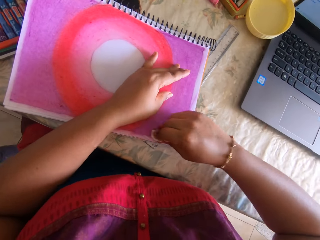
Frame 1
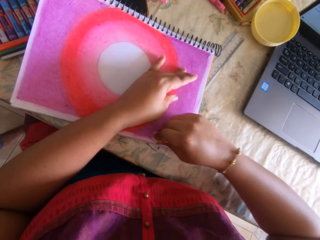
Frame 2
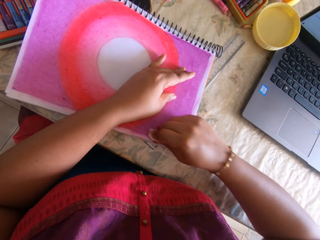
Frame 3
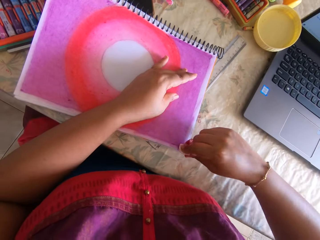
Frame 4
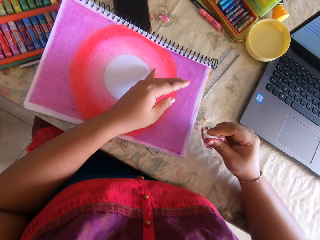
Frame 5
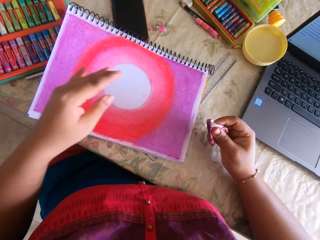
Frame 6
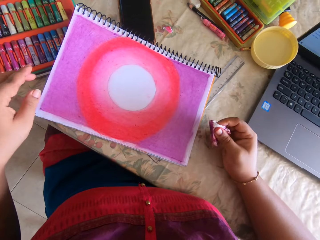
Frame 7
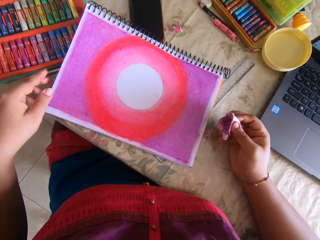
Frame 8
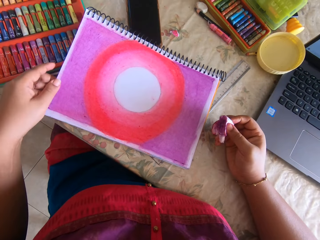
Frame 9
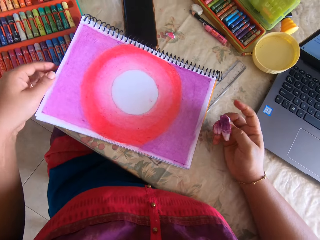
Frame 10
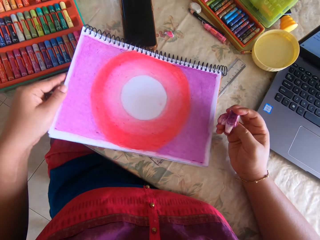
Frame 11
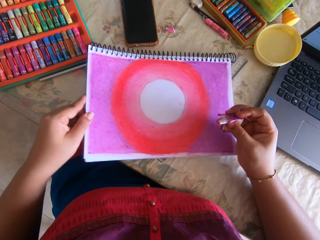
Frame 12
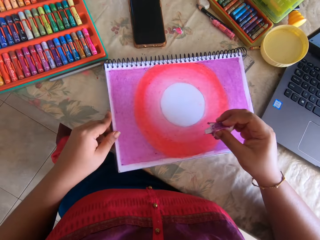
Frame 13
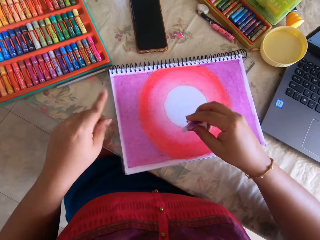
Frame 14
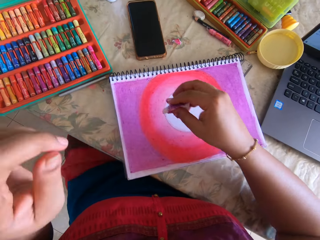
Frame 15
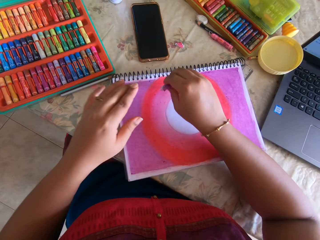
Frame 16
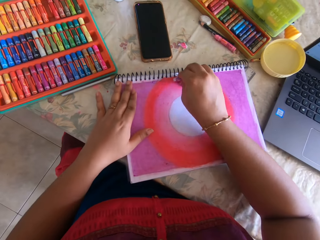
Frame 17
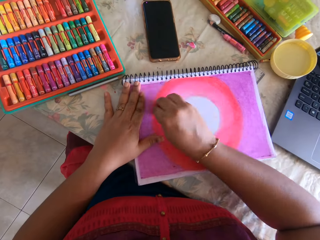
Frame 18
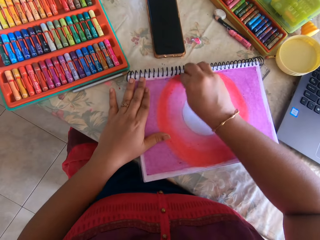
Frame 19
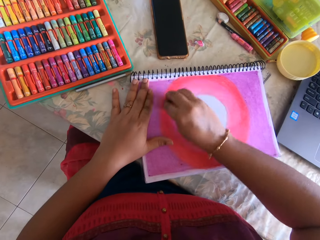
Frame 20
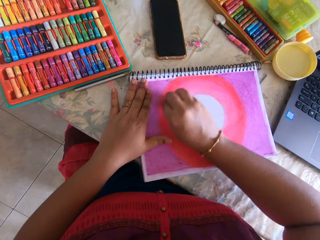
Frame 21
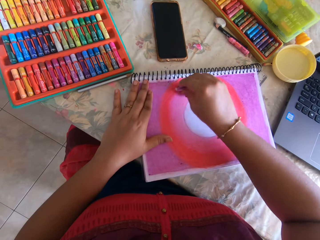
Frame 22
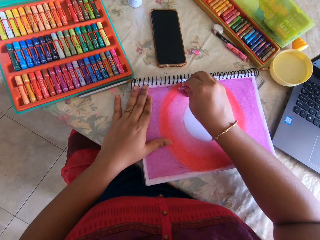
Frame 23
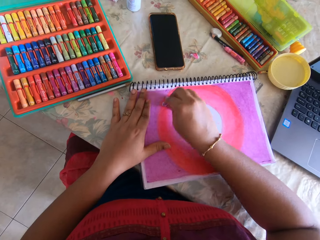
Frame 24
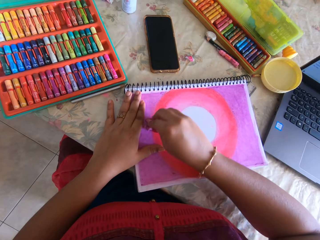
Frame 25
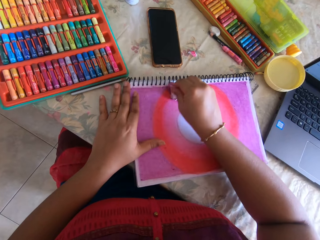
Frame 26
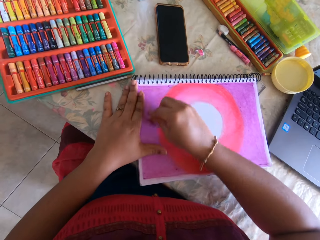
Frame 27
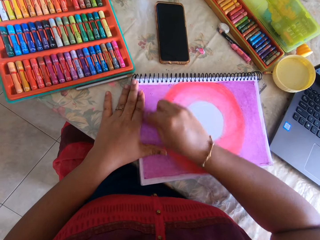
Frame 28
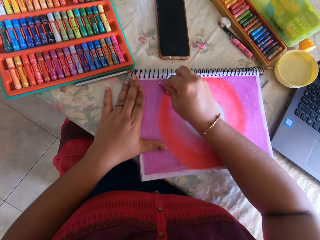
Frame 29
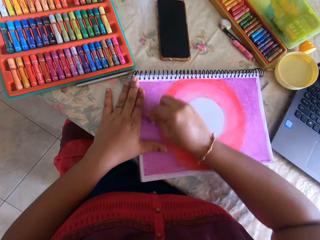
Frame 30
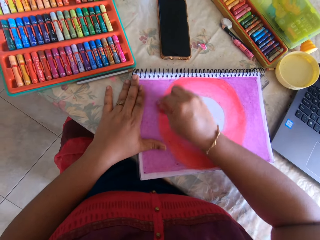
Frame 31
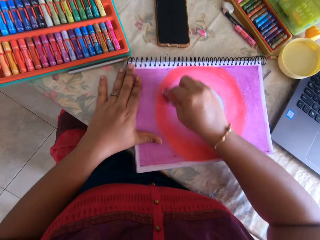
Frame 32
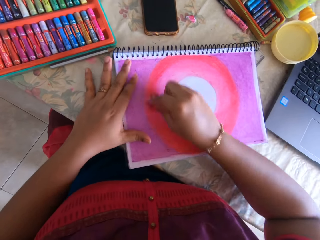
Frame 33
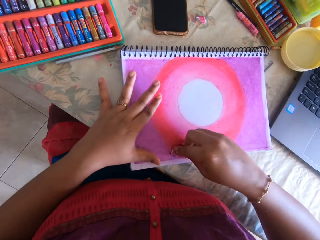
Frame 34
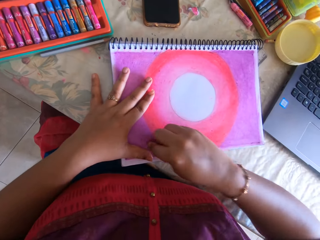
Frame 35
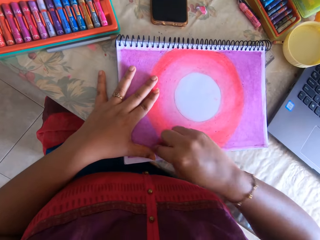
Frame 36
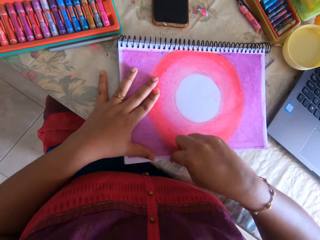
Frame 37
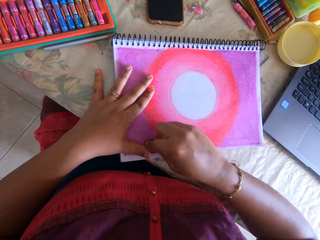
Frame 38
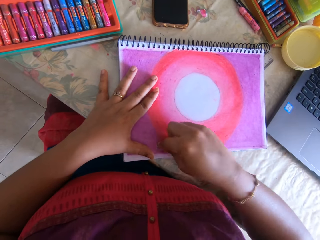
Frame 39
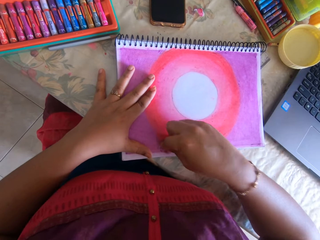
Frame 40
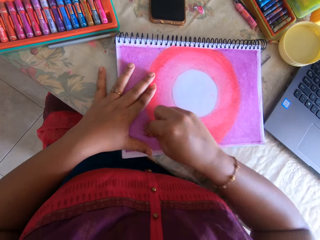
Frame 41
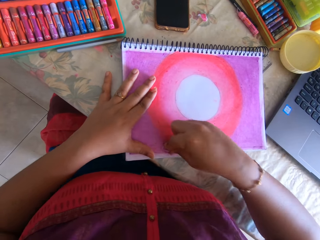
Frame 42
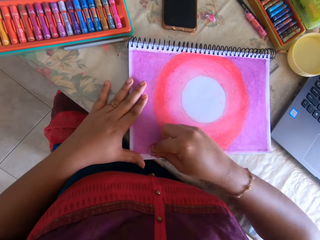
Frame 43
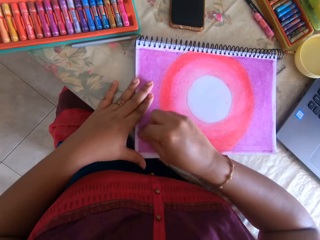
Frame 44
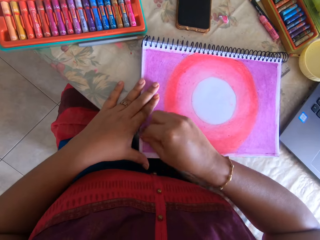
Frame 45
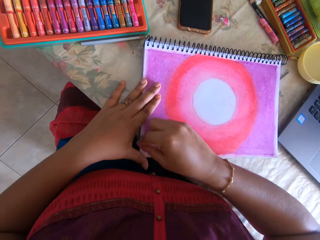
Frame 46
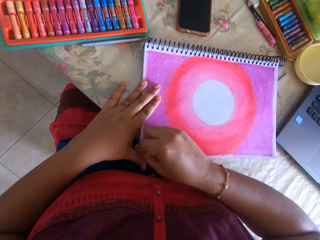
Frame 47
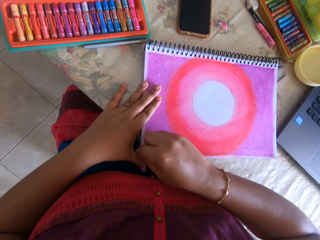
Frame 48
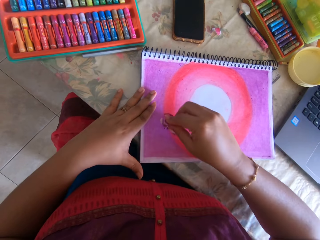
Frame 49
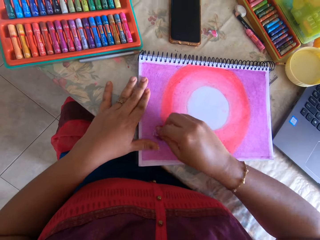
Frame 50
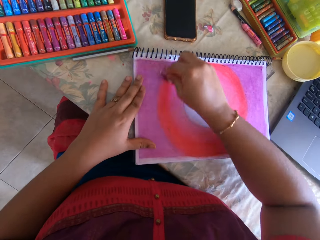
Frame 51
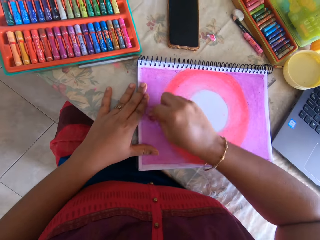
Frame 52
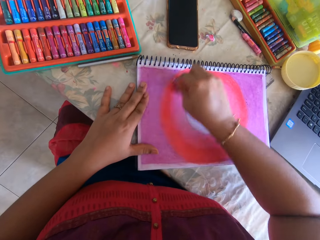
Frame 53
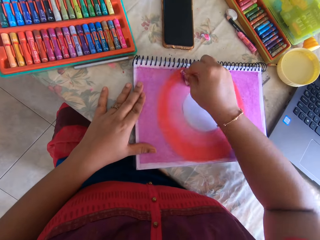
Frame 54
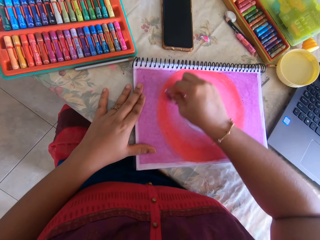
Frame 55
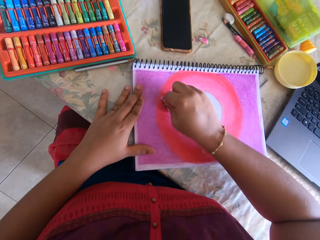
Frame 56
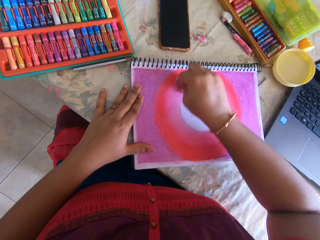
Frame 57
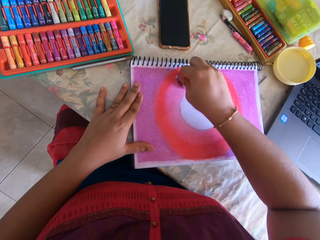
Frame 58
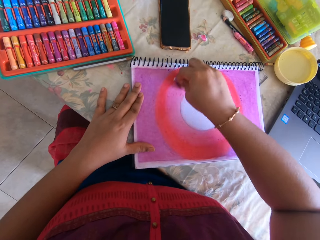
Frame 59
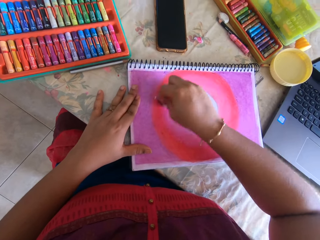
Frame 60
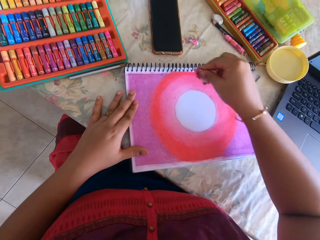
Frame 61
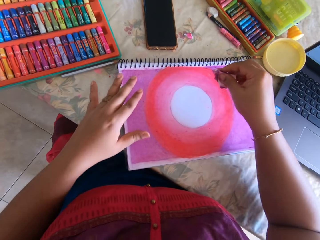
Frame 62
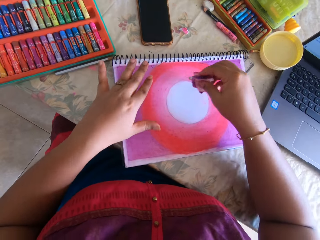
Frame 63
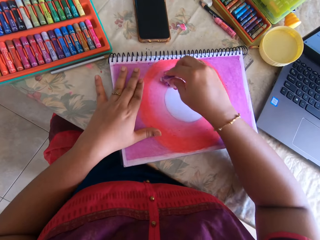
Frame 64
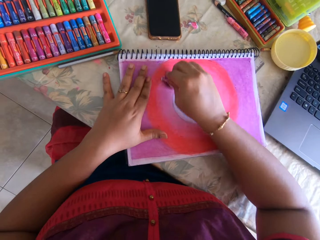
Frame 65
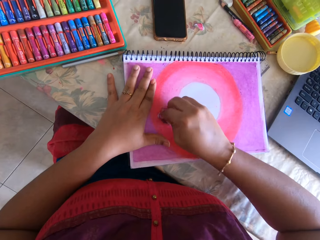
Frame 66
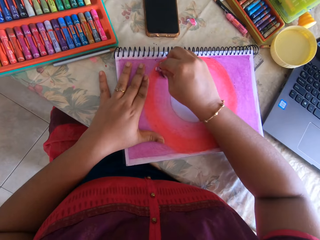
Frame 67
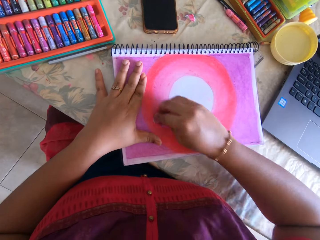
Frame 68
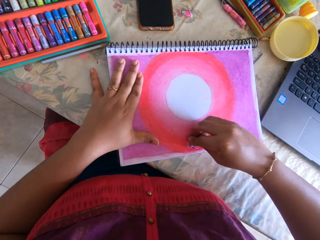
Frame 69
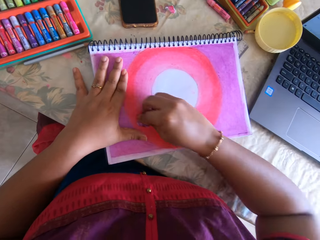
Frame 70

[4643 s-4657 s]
The camera wearer pushes the book. They raise a hand up. They polish the paint. They touch the book.

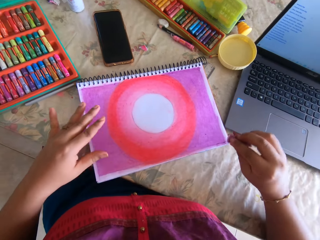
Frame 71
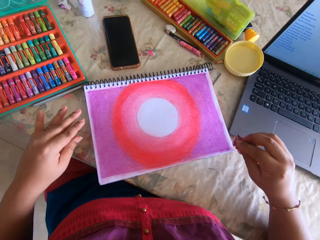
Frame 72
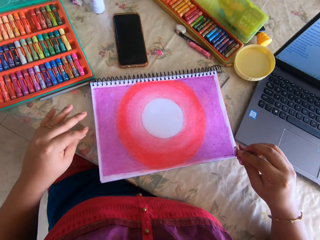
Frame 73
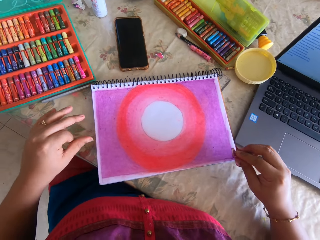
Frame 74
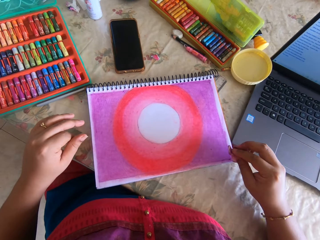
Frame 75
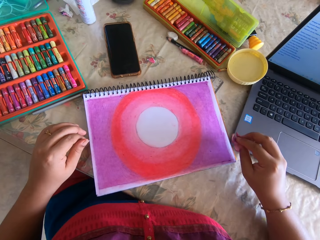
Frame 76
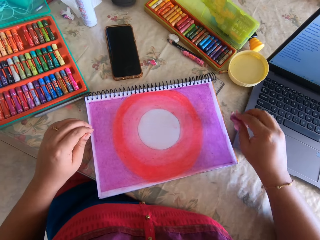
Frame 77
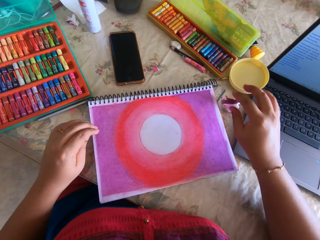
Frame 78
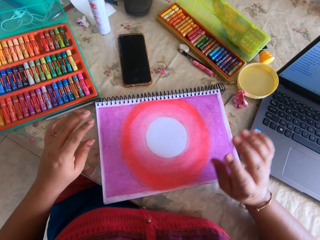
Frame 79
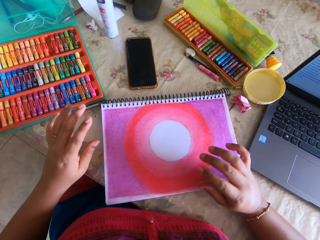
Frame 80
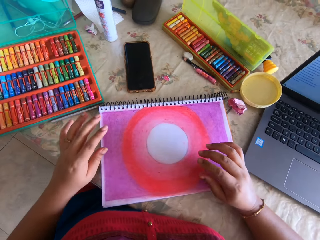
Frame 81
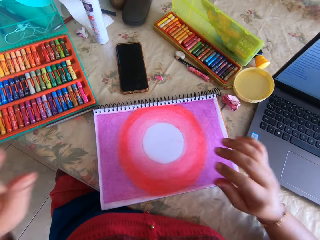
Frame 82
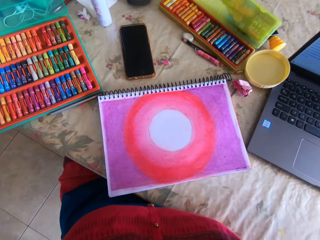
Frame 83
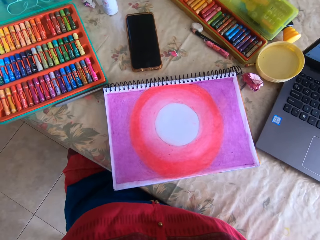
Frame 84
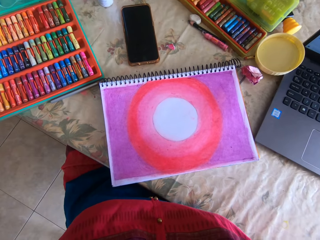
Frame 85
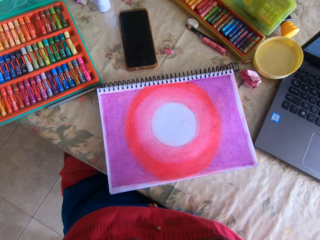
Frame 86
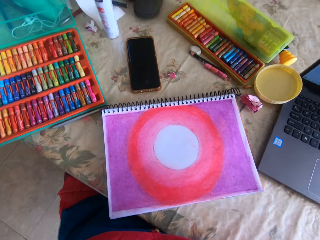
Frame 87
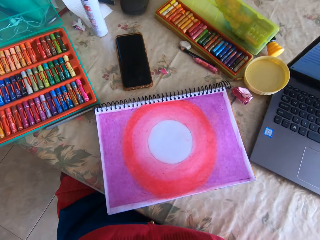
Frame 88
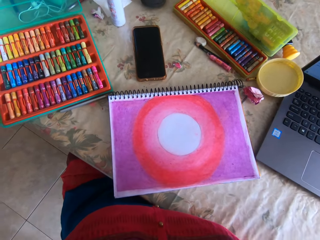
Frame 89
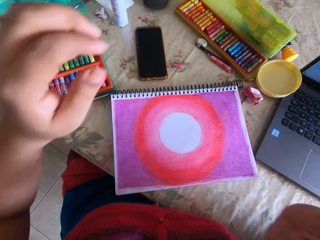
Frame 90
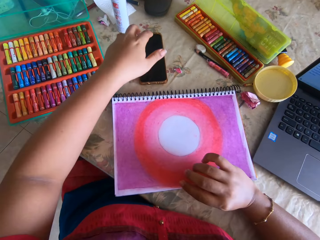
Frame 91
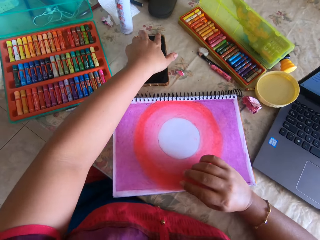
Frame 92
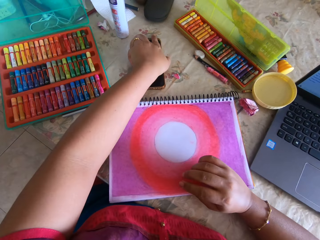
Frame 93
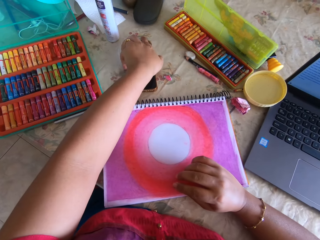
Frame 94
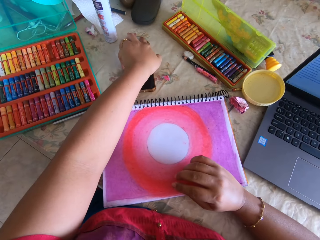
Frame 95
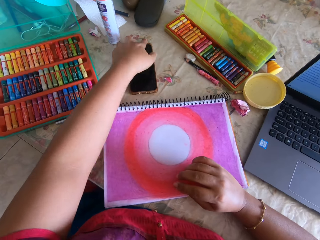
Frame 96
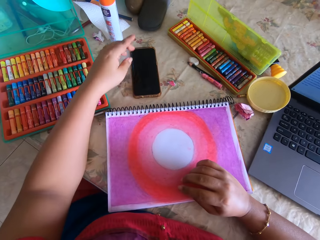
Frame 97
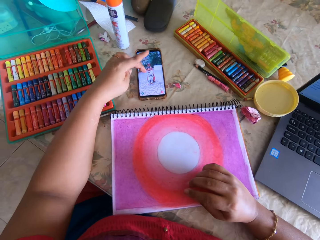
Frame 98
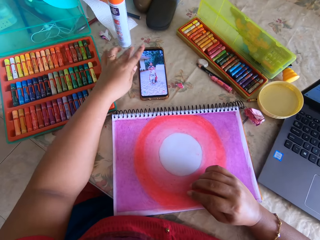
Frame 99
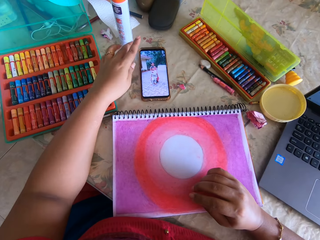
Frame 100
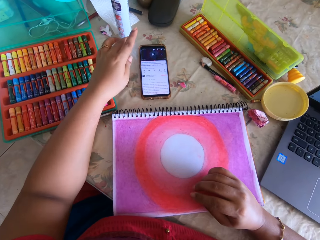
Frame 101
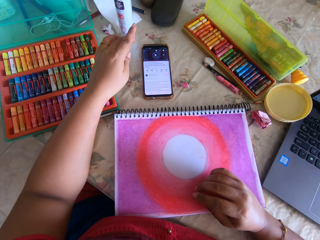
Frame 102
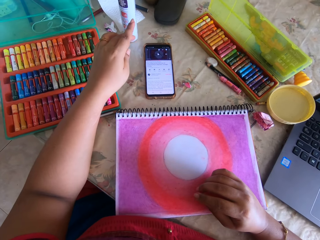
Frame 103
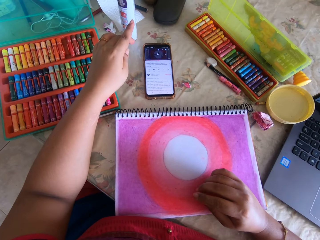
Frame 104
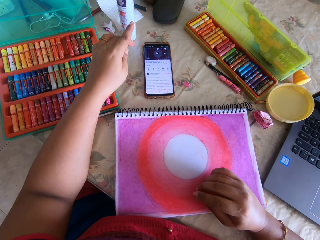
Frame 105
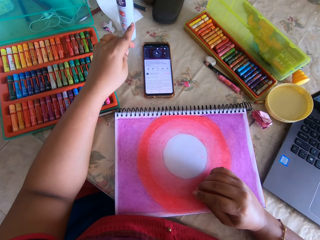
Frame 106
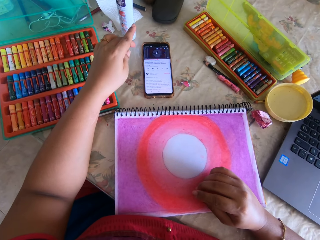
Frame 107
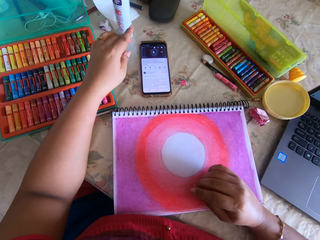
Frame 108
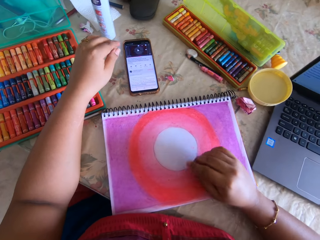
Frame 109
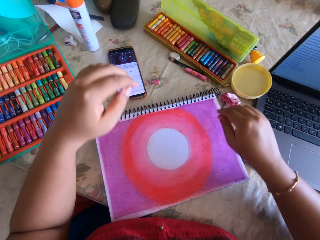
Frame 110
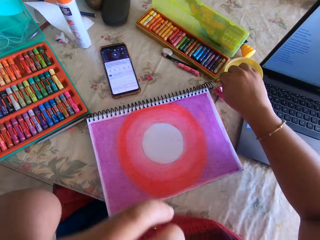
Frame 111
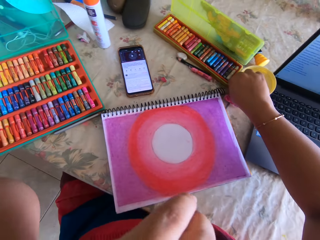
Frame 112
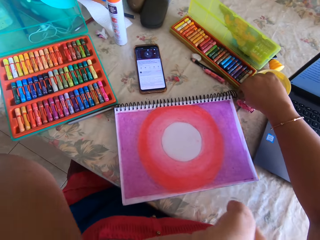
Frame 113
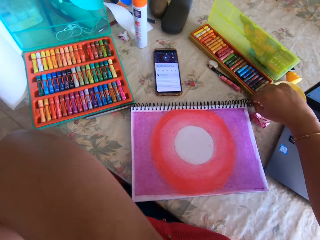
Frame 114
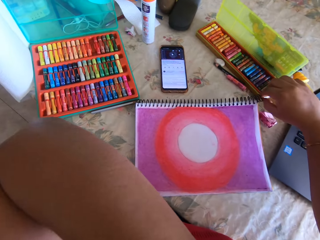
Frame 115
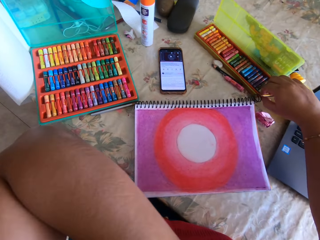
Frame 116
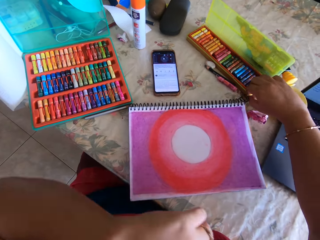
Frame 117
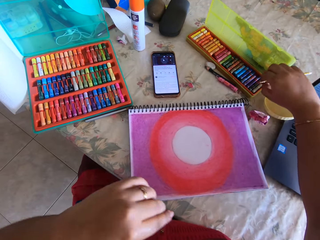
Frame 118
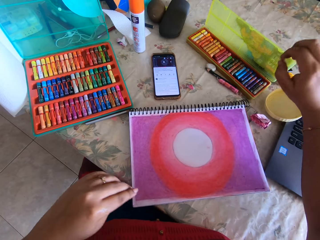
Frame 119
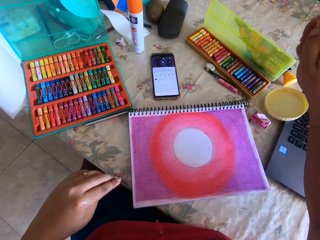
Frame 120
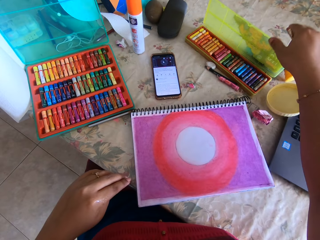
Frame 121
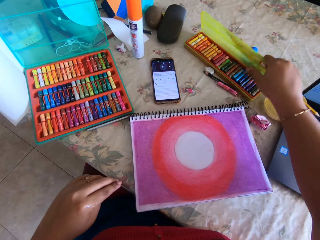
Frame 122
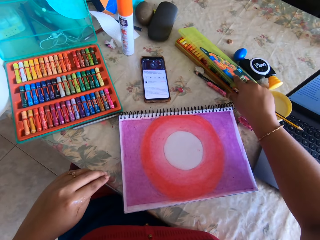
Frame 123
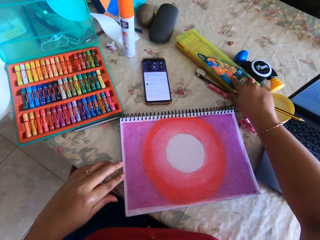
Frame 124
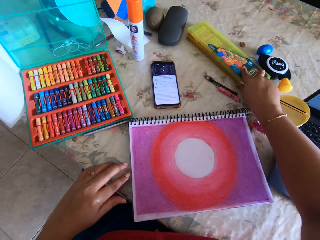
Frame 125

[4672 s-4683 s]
The camera wearer drops the paper towel. They raise a hand up. They browse on a phone. They touch the phone. They pick up a pencil.
